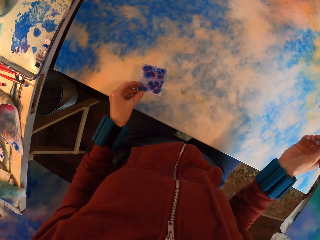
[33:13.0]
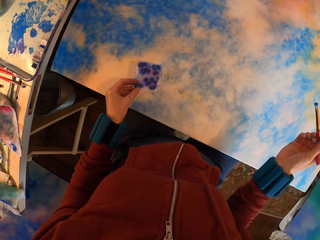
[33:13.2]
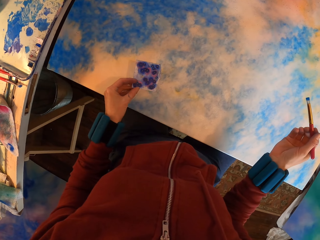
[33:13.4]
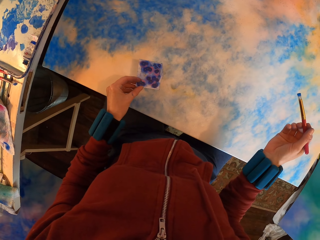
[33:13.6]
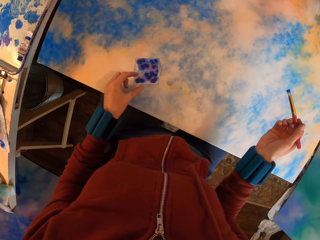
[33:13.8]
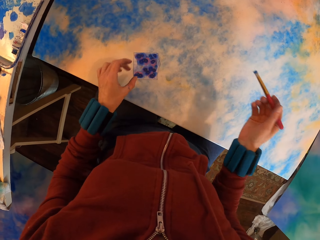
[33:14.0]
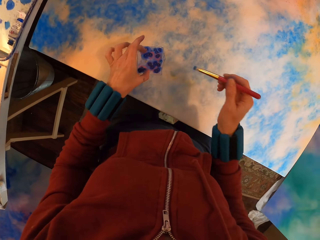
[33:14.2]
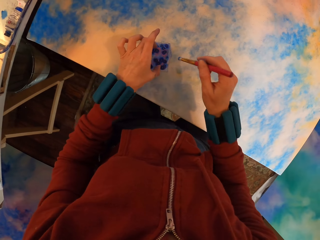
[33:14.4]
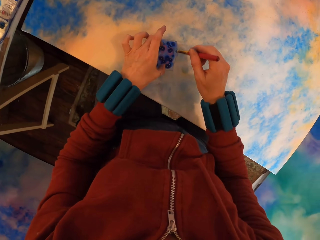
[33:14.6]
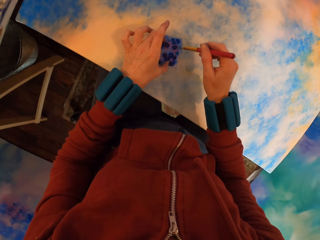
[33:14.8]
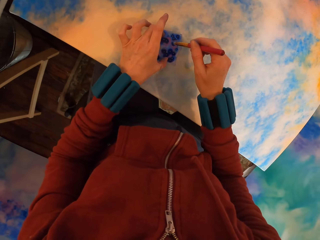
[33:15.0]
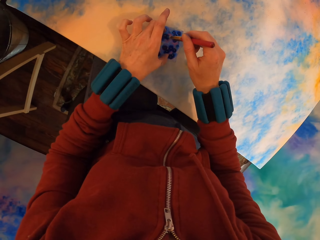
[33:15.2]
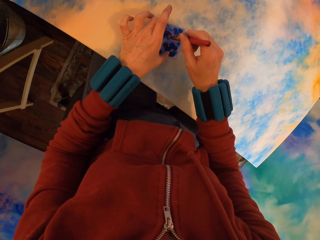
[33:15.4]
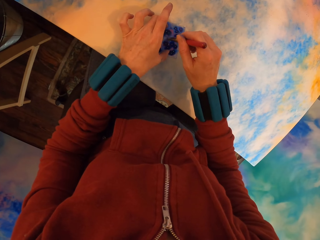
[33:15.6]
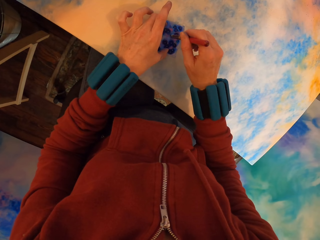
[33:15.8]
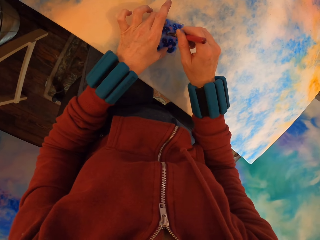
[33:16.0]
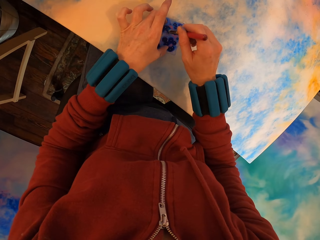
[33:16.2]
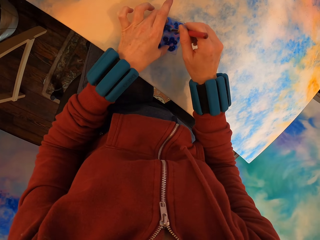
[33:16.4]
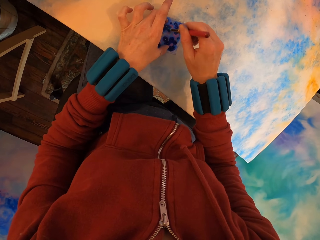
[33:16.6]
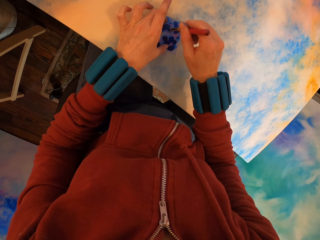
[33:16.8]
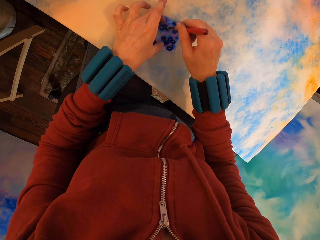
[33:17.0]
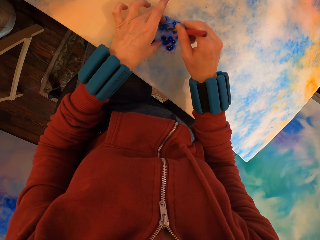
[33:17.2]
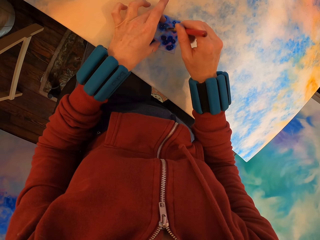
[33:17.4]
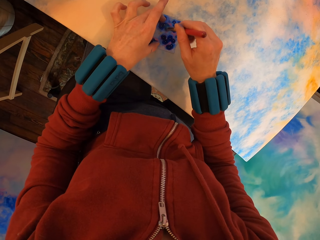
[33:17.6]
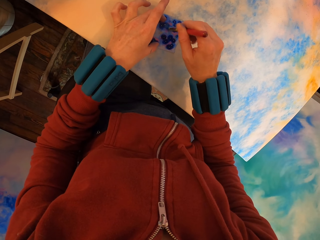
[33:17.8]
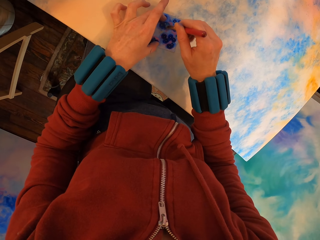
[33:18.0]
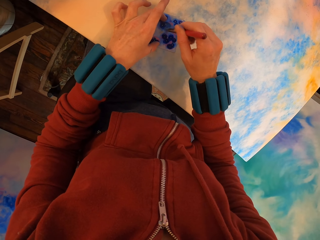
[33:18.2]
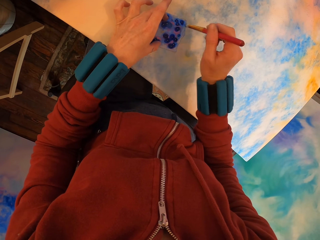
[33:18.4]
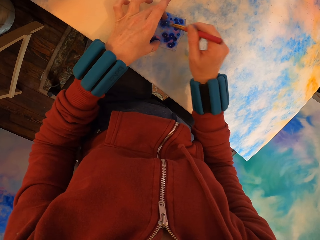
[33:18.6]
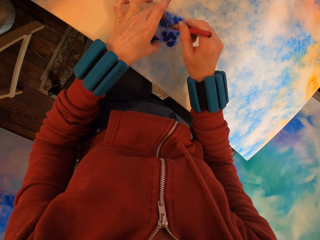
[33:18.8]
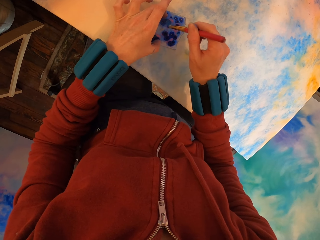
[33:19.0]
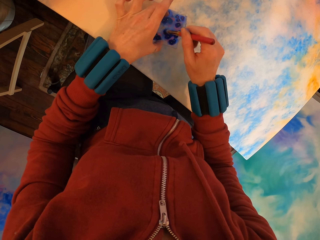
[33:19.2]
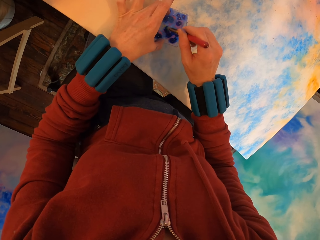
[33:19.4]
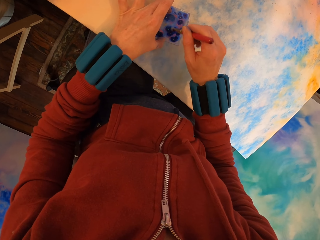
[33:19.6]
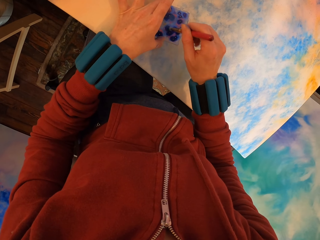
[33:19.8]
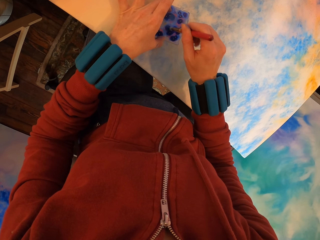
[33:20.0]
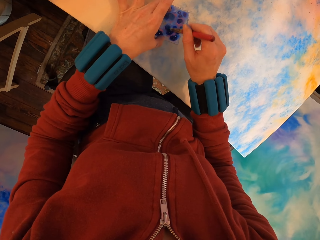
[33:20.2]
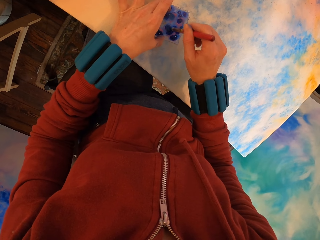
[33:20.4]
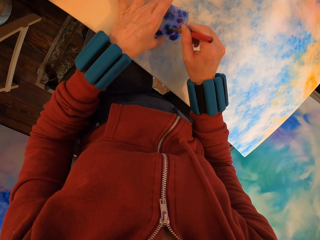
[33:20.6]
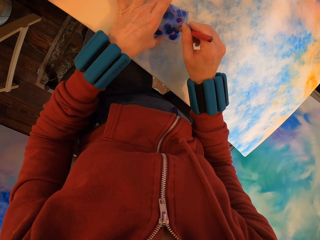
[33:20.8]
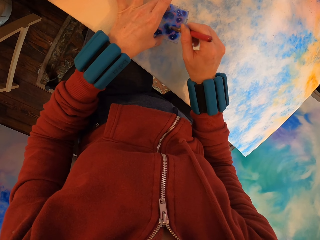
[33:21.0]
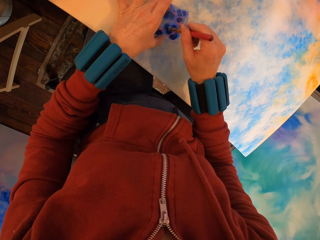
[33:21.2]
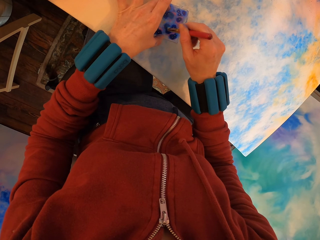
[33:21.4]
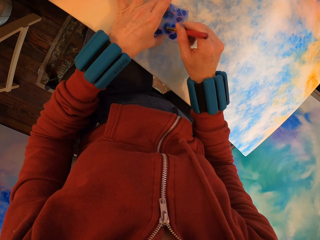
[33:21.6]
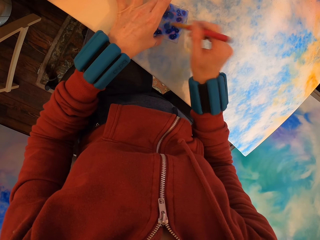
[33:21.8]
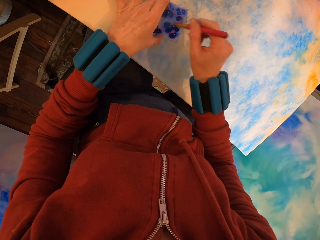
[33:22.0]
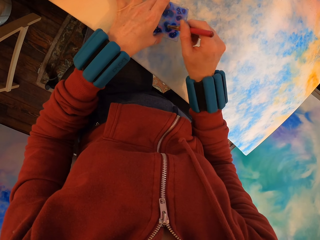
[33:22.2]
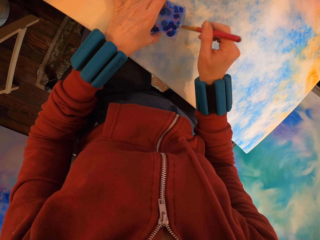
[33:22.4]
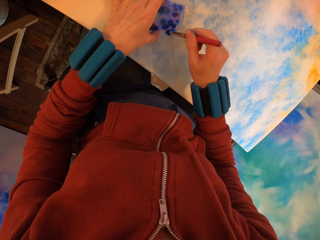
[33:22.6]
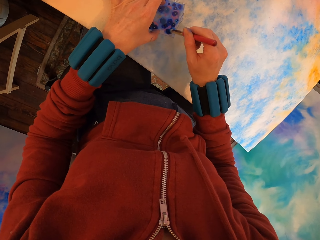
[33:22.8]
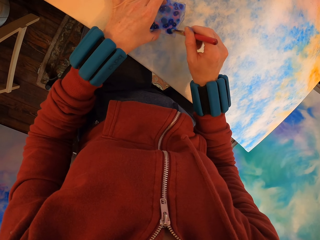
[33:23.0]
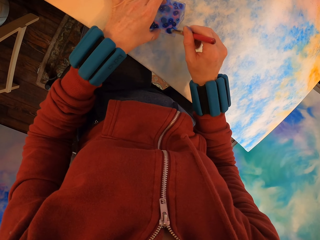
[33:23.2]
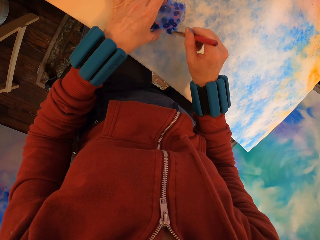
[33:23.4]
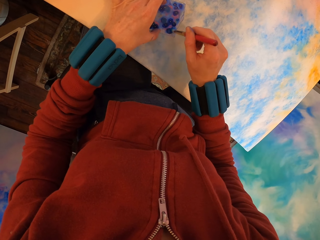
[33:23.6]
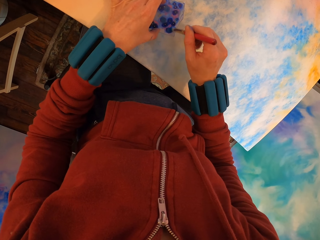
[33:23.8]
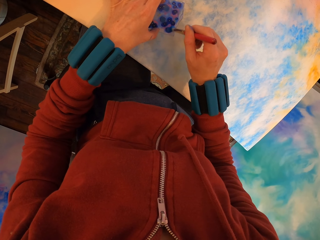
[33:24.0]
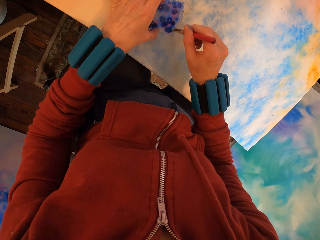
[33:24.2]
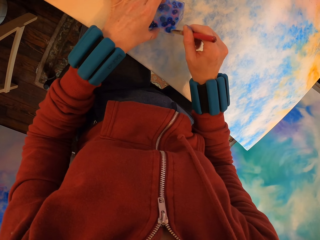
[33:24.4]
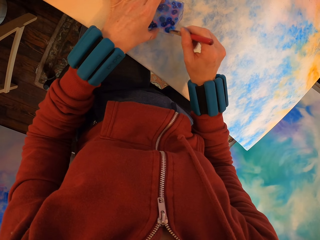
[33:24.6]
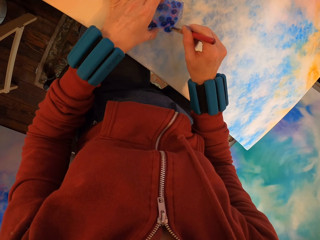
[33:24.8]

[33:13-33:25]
The camera wearer places the paper on the canvas. They apply paint with a brush on the painting.

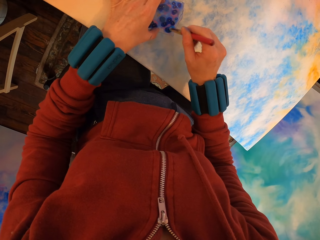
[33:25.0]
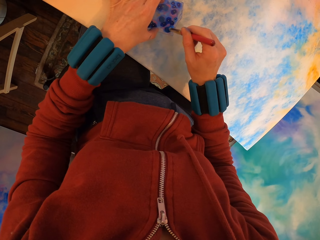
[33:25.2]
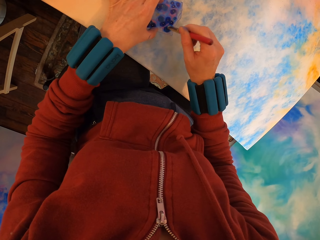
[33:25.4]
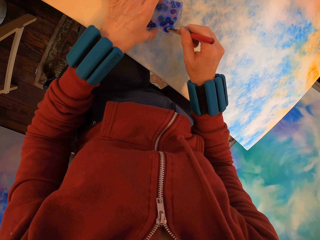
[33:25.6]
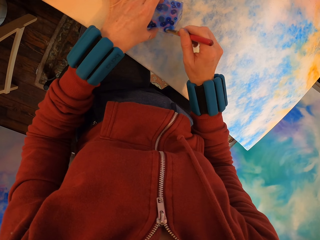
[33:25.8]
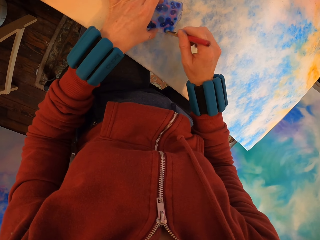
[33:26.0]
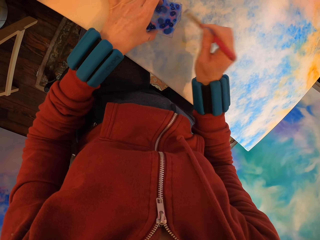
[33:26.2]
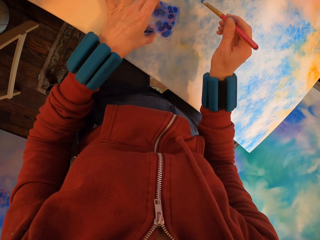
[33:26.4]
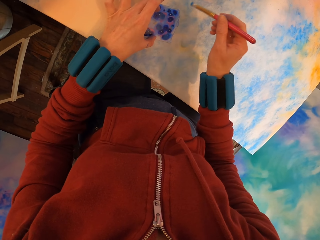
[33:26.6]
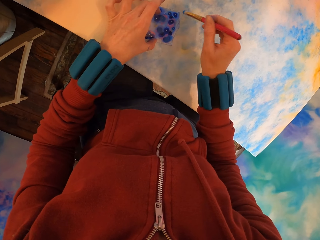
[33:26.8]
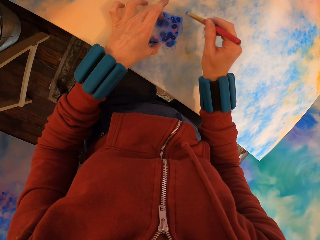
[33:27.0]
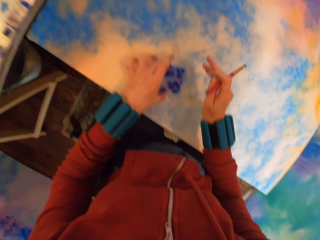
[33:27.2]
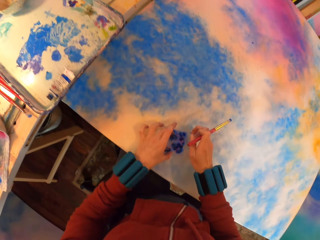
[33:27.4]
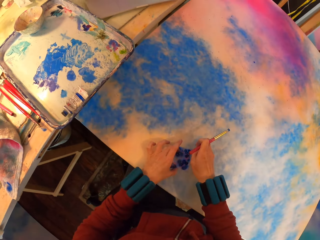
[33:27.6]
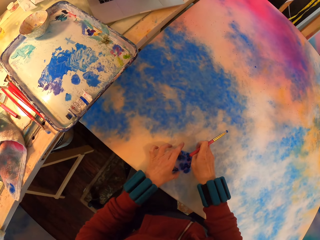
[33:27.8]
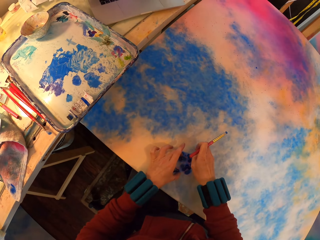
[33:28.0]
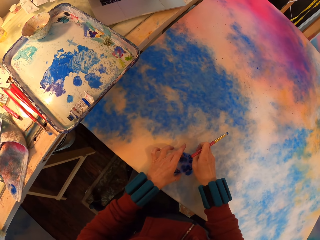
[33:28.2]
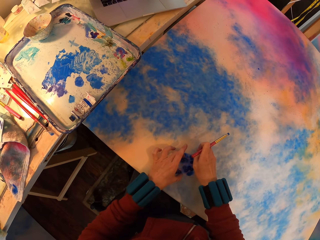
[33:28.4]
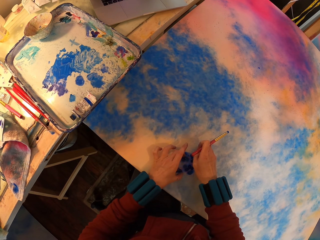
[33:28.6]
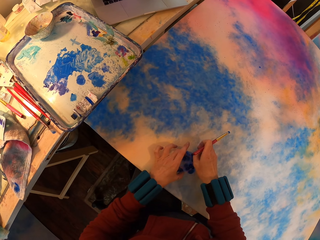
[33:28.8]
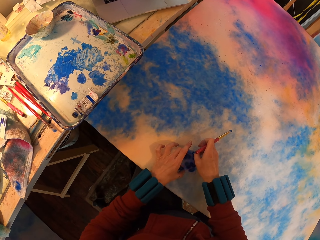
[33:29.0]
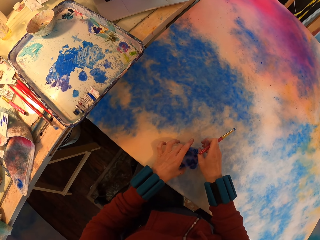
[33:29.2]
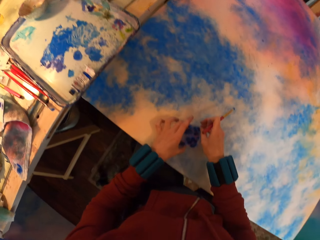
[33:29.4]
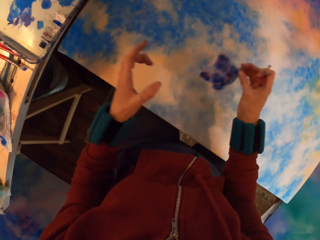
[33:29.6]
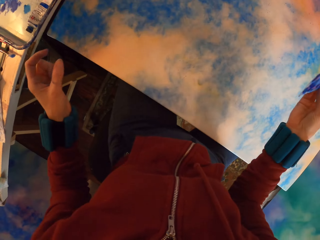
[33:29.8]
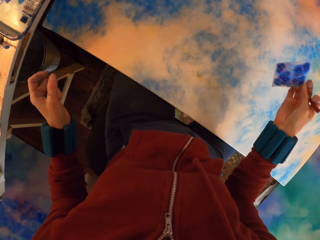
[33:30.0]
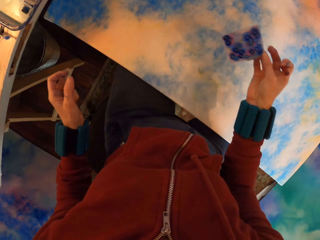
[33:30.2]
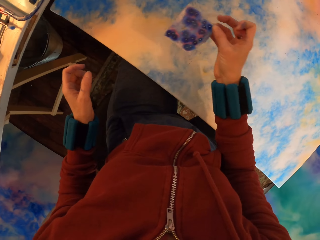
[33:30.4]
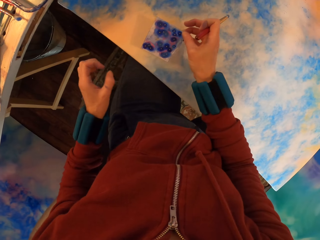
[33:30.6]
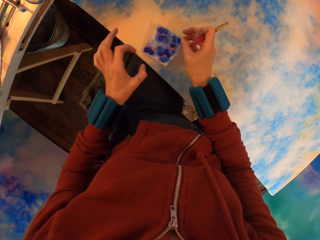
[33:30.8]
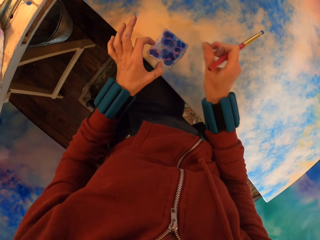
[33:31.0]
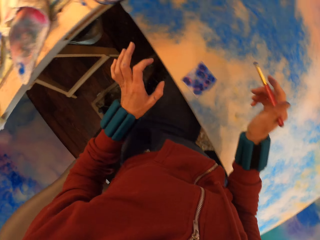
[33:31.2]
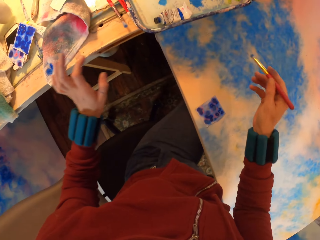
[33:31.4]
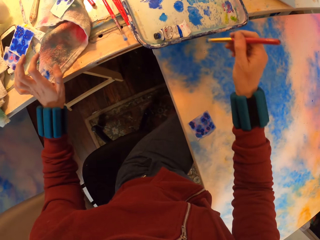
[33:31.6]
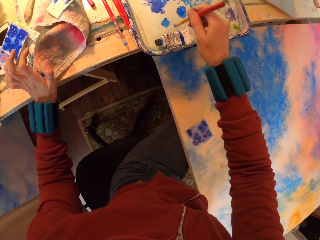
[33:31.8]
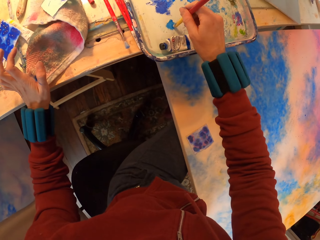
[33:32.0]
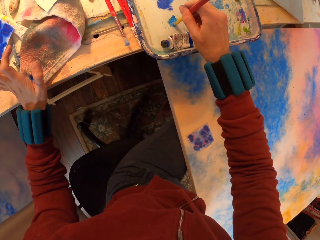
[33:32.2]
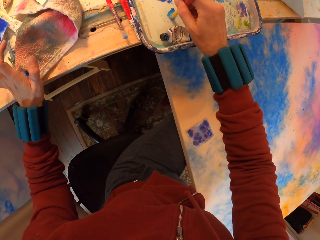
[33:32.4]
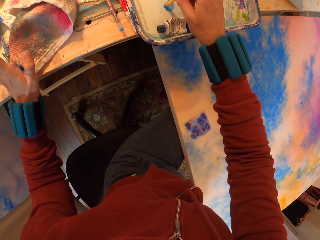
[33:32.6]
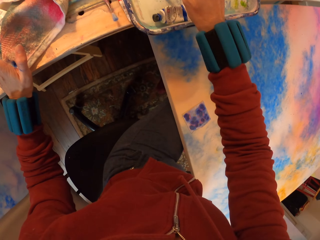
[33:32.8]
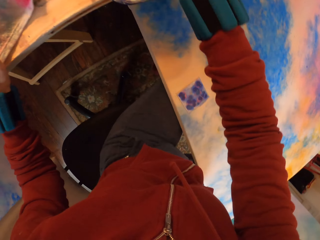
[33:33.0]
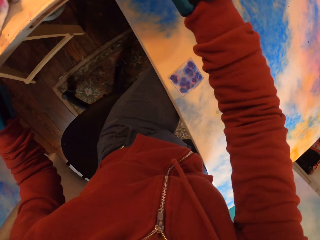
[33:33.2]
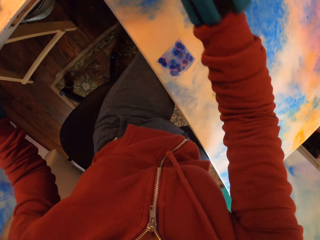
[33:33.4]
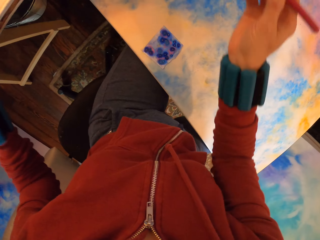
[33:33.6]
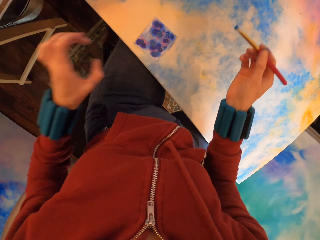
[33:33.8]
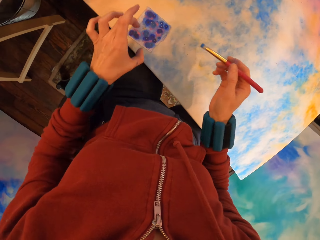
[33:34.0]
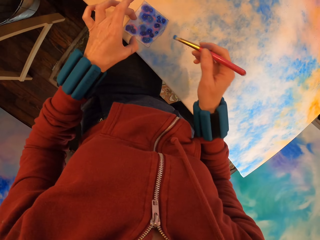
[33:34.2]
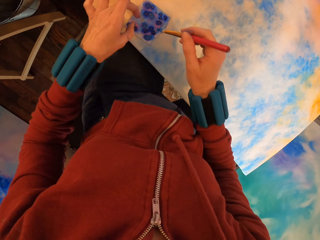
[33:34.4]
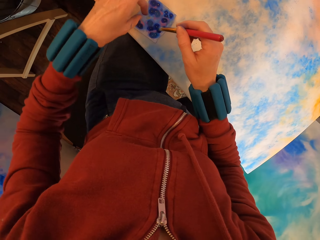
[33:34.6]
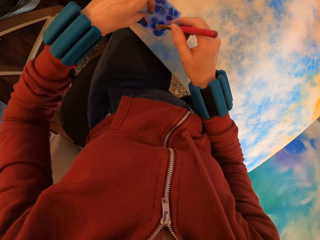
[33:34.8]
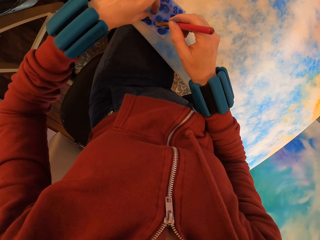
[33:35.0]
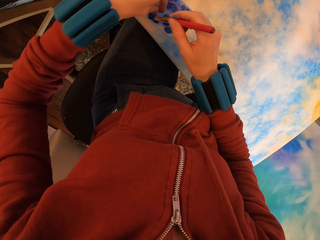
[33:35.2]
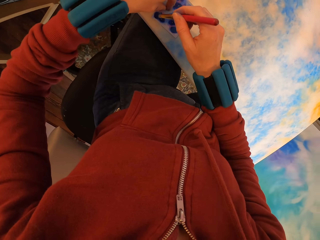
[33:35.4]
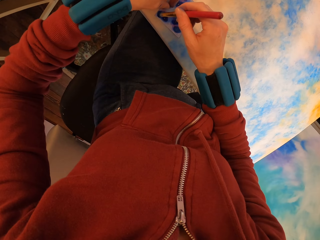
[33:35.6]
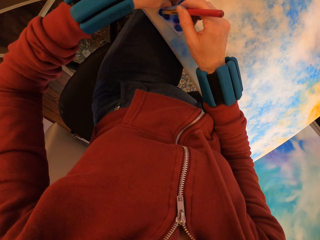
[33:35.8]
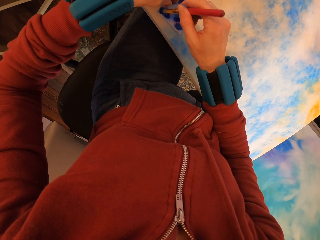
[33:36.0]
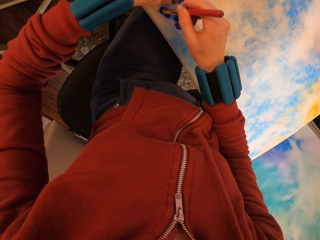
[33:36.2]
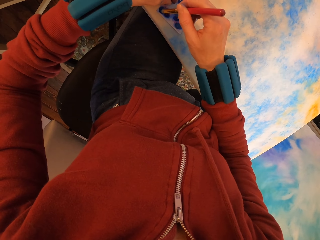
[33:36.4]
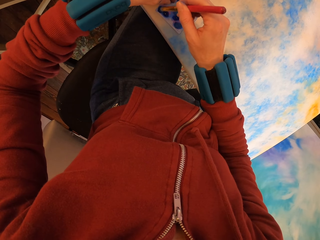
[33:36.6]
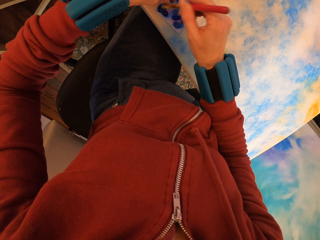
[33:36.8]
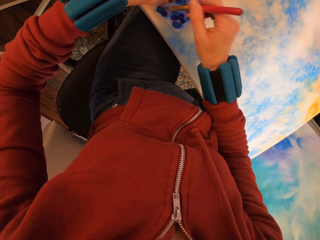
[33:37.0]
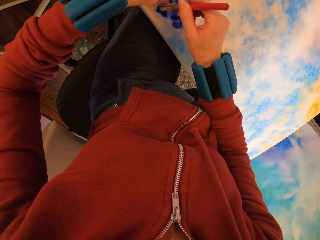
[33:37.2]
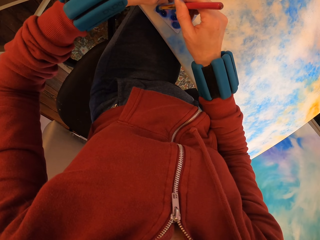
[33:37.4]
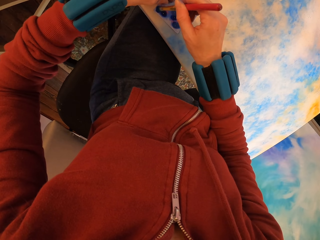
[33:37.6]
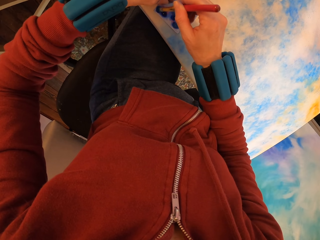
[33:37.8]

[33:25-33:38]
The camera wearer lifts the paper. They rub paint with the brush. They paint the tray. They apply paint with the brush on the painting.
